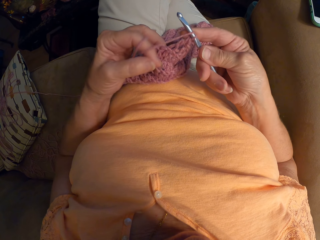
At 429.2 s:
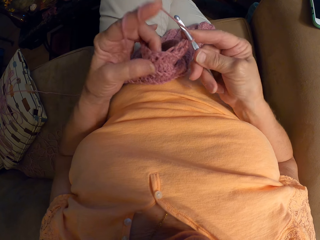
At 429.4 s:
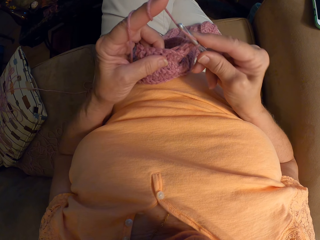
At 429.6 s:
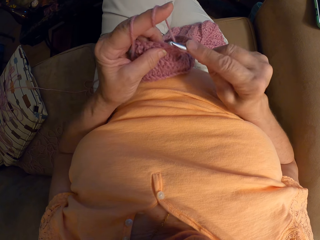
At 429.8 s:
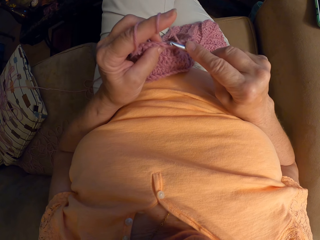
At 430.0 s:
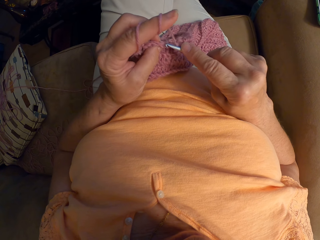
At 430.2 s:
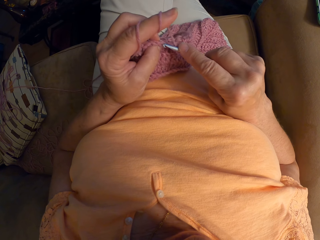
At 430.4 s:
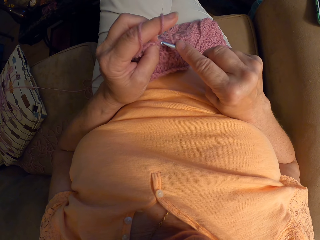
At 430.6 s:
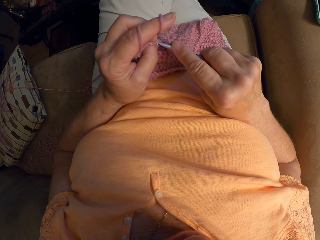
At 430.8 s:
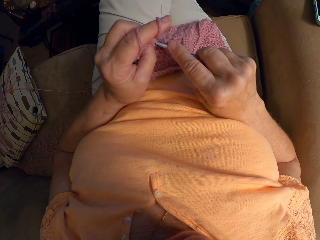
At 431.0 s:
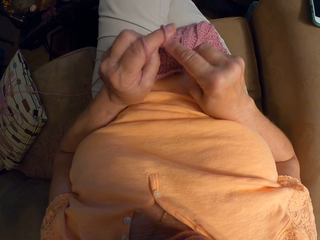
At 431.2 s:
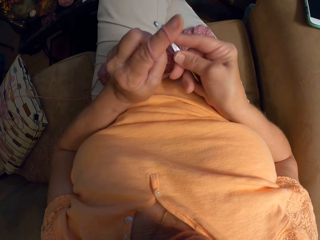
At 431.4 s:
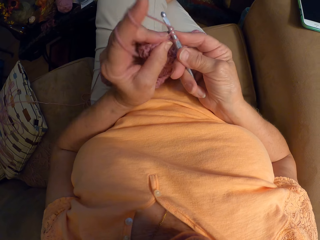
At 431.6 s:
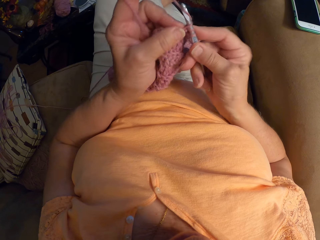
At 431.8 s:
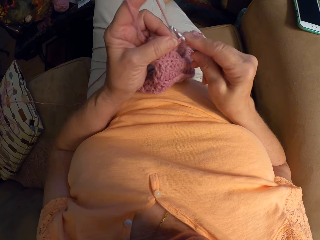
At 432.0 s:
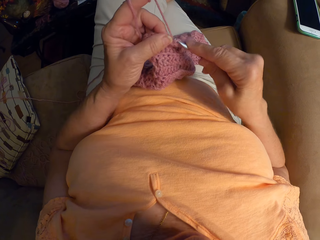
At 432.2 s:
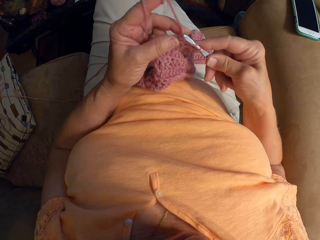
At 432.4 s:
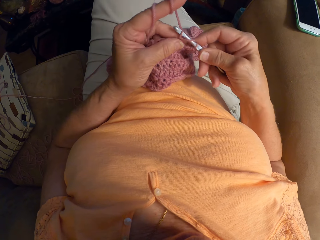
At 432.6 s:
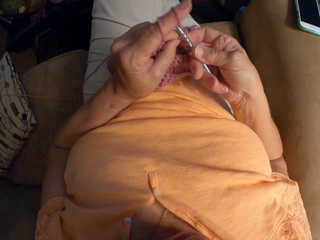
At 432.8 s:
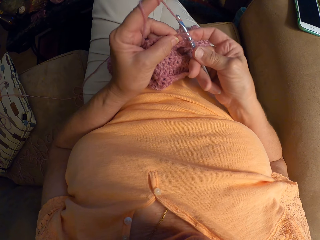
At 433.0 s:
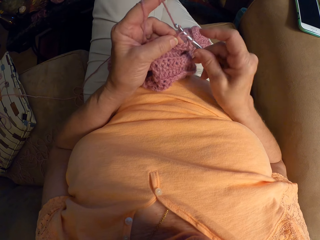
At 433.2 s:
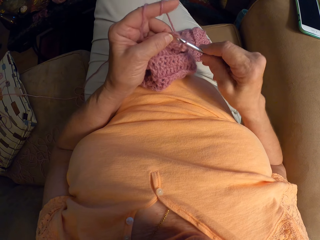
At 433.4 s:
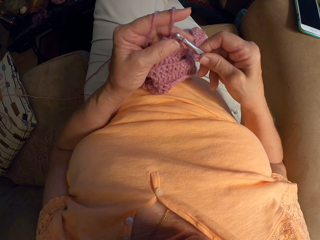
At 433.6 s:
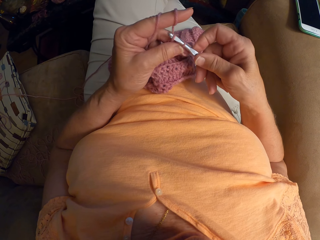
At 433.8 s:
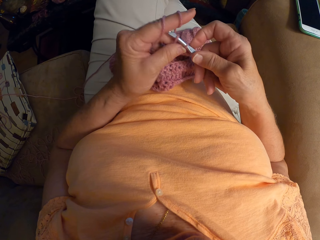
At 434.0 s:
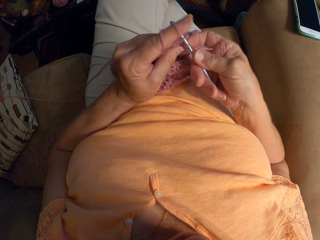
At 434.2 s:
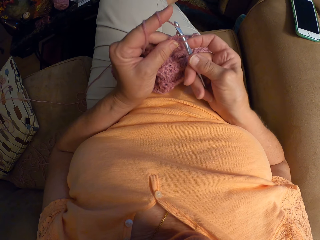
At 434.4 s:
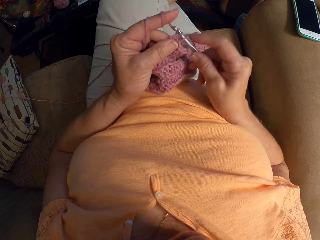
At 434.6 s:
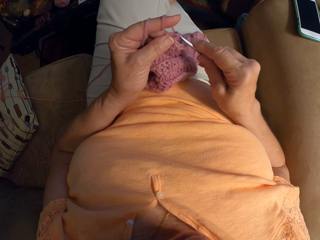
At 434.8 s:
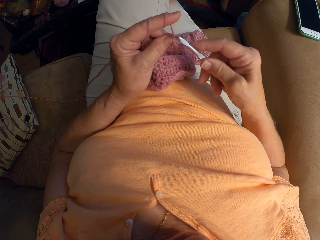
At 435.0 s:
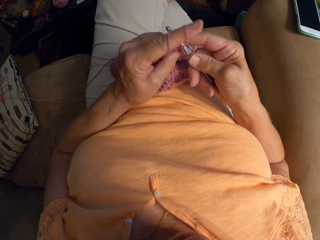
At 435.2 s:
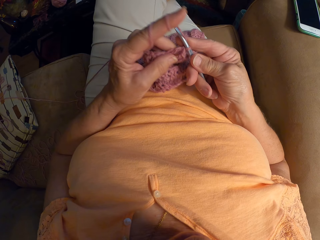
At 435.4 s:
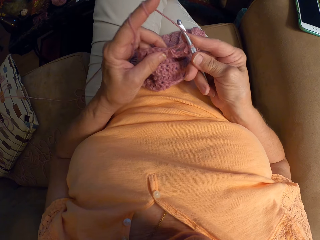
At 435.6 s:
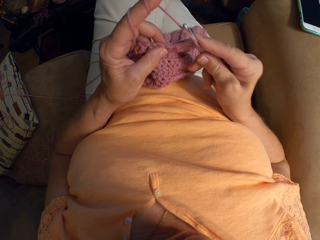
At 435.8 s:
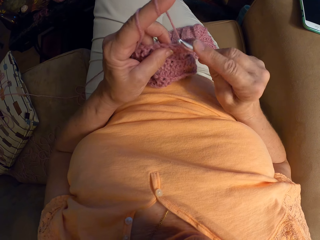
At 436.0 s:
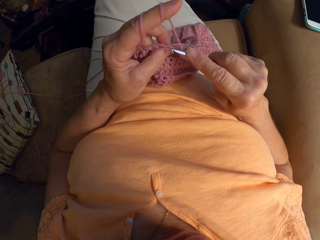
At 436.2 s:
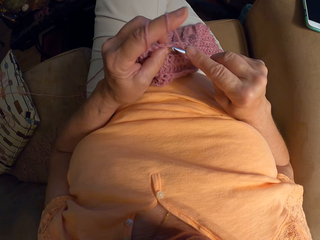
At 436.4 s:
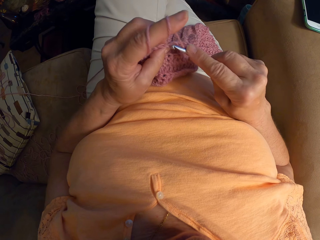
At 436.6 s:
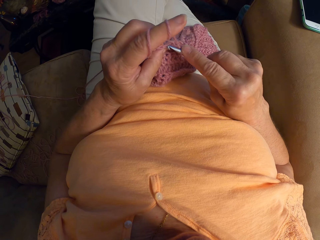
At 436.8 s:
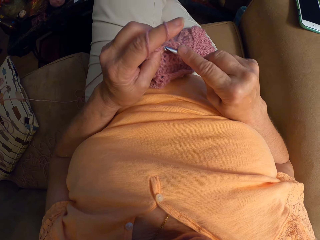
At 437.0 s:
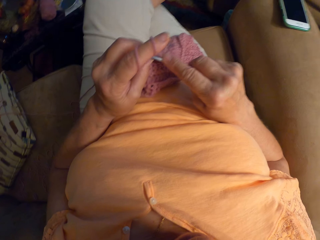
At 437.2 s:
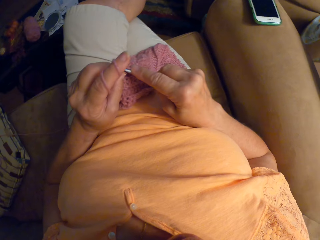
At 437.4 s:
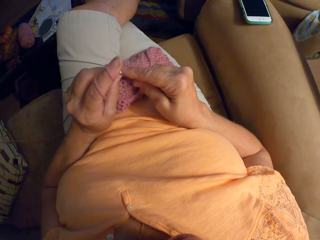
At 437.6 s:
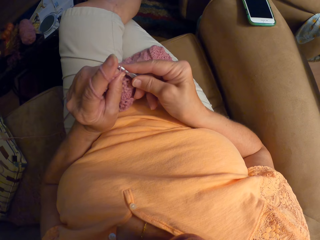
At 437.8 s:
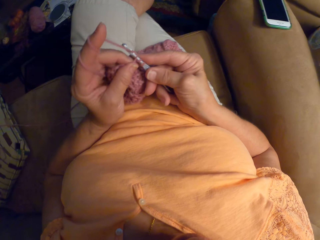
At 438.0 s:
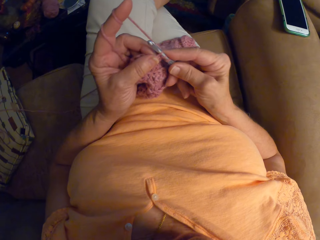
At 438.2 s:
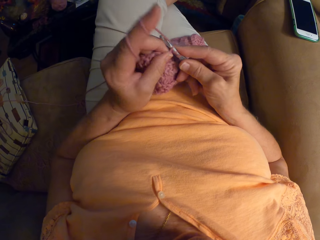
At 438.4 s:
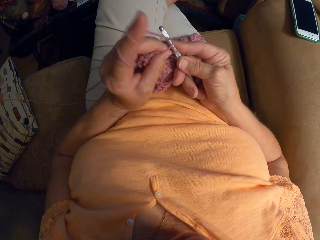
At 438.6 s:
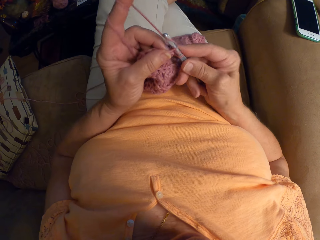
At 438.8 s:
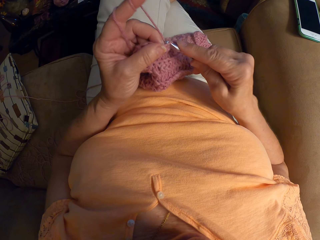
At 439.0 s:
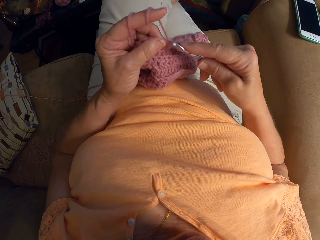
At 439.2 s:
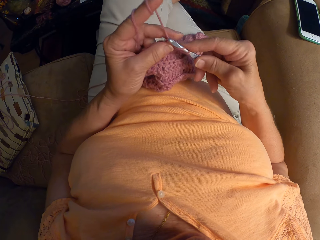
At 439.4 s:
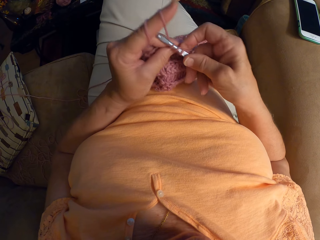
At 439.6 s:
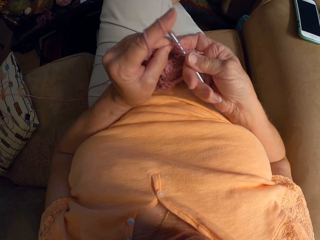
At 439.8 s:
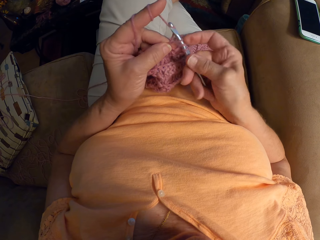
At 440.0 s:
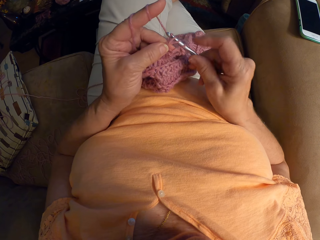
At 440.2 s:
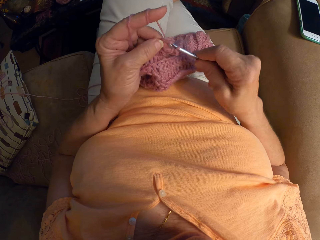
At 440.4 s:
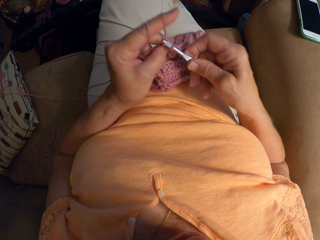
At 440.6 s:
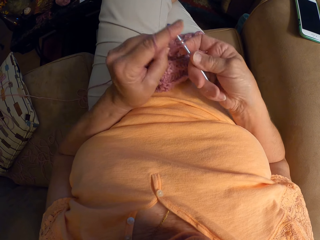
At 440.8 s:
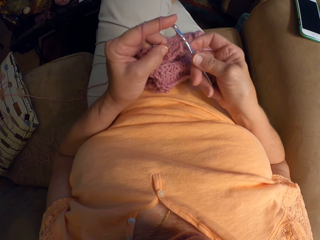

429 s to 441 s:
The camera wearer straightens the thread. He knits the sweater fabric and lifts his hands slightly.

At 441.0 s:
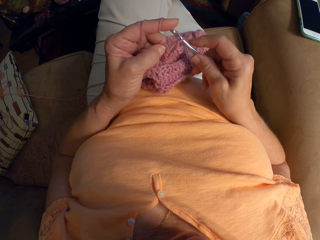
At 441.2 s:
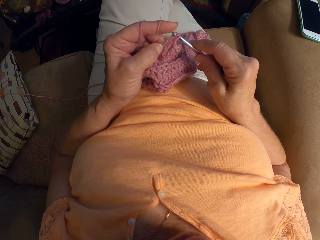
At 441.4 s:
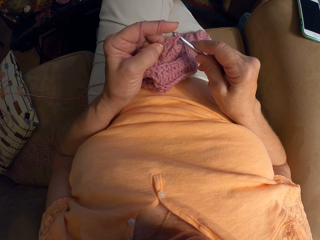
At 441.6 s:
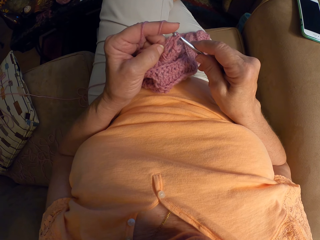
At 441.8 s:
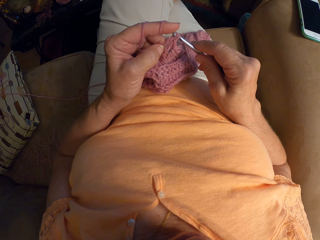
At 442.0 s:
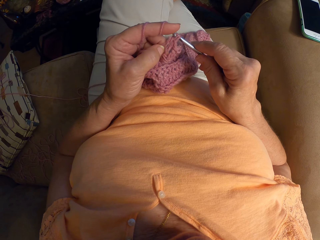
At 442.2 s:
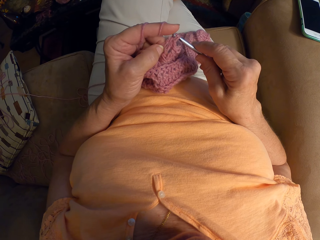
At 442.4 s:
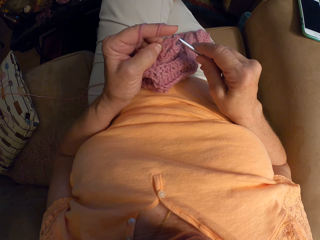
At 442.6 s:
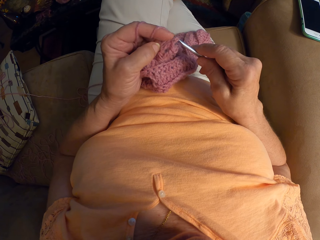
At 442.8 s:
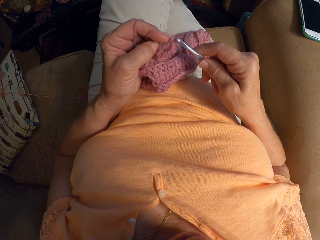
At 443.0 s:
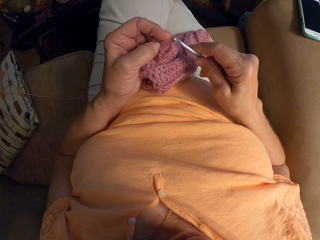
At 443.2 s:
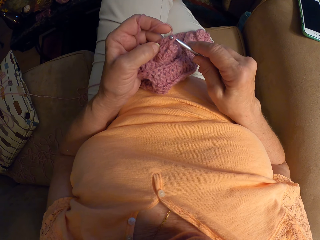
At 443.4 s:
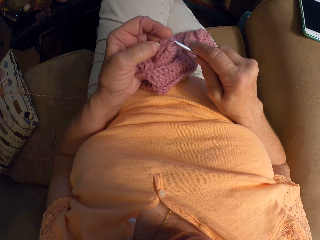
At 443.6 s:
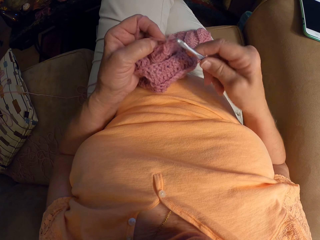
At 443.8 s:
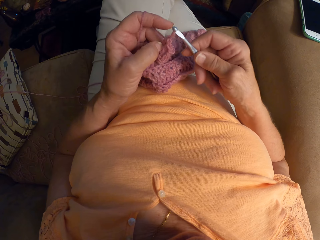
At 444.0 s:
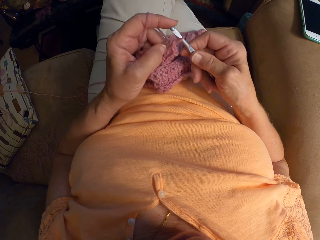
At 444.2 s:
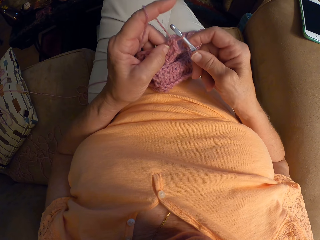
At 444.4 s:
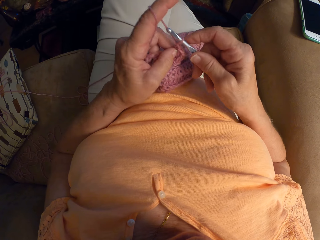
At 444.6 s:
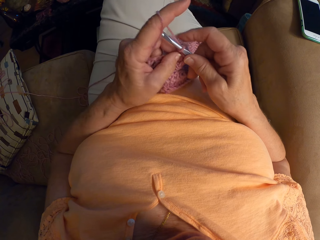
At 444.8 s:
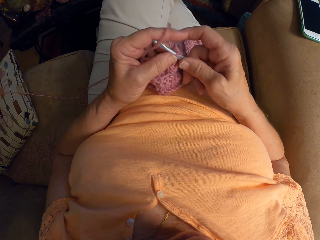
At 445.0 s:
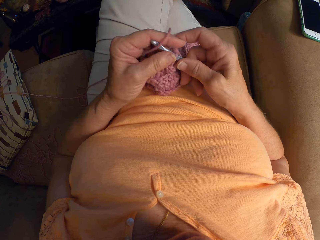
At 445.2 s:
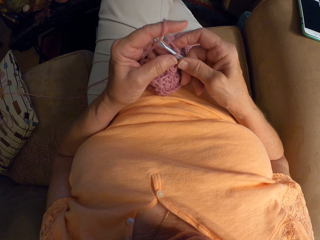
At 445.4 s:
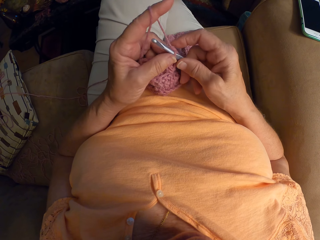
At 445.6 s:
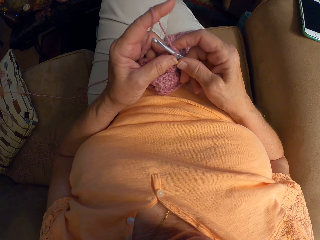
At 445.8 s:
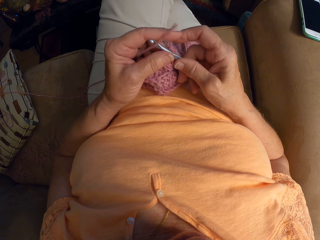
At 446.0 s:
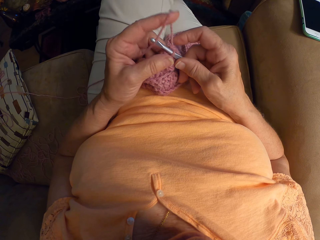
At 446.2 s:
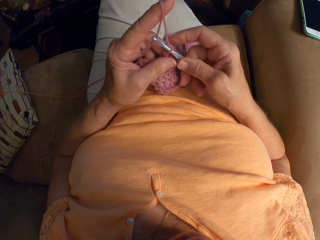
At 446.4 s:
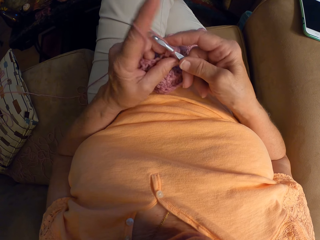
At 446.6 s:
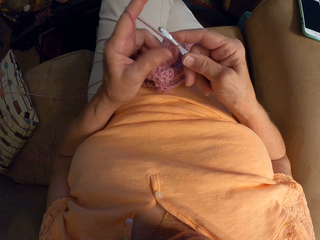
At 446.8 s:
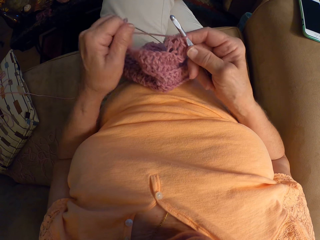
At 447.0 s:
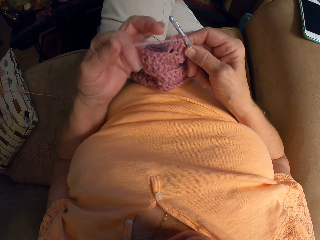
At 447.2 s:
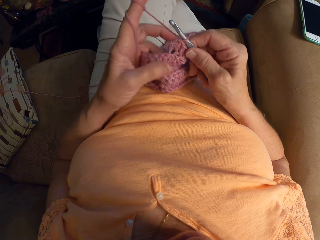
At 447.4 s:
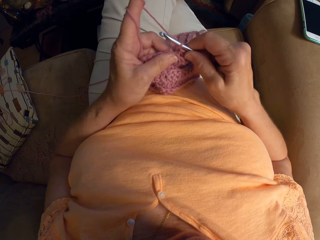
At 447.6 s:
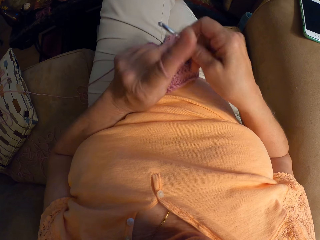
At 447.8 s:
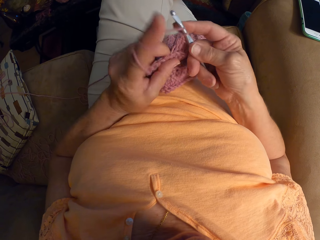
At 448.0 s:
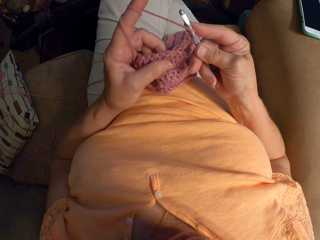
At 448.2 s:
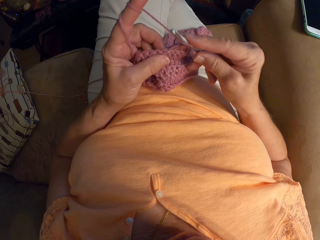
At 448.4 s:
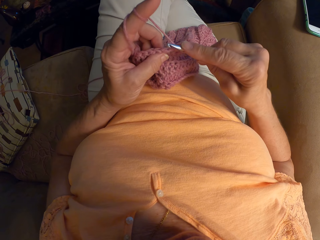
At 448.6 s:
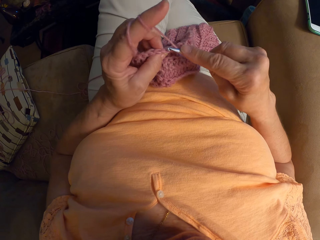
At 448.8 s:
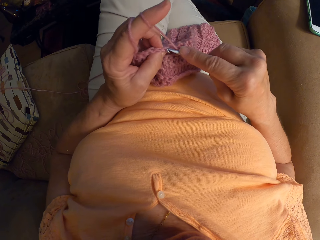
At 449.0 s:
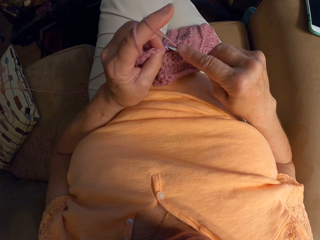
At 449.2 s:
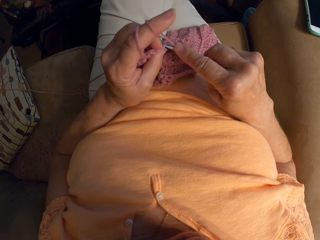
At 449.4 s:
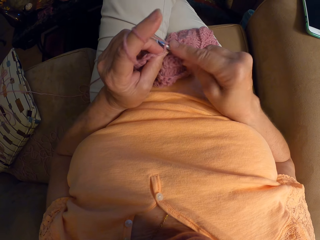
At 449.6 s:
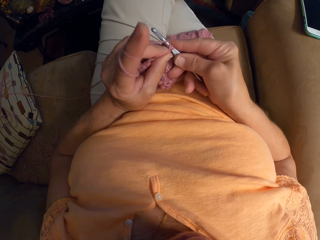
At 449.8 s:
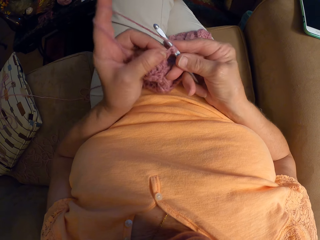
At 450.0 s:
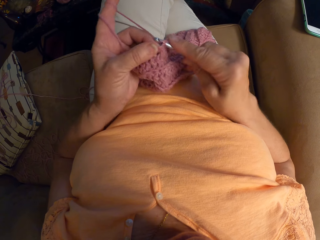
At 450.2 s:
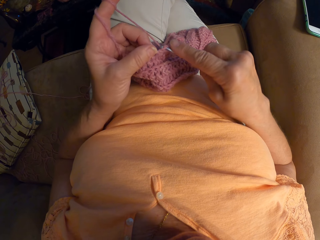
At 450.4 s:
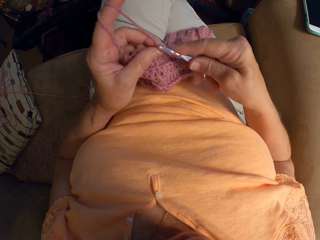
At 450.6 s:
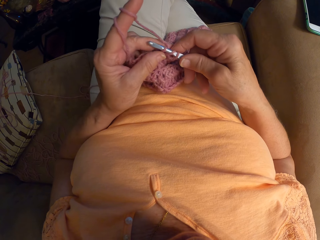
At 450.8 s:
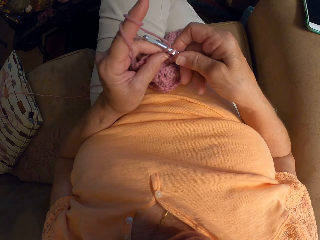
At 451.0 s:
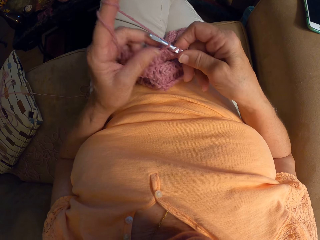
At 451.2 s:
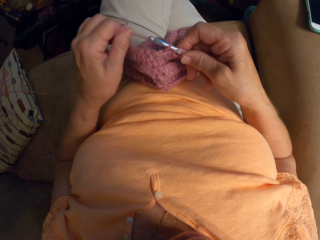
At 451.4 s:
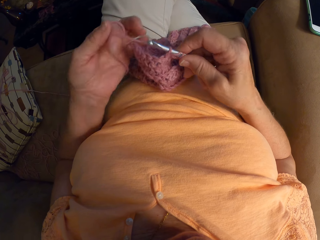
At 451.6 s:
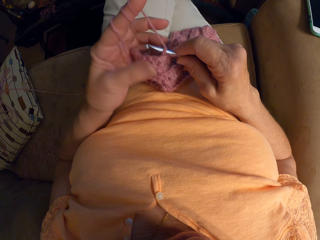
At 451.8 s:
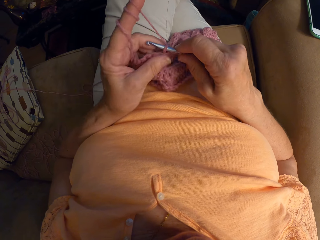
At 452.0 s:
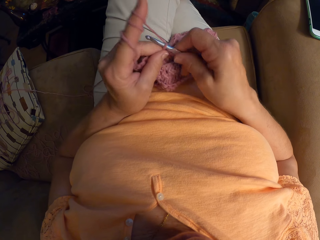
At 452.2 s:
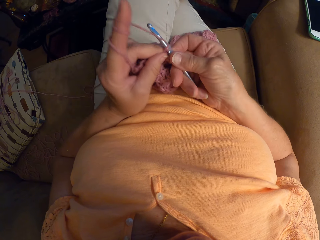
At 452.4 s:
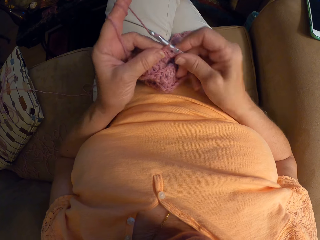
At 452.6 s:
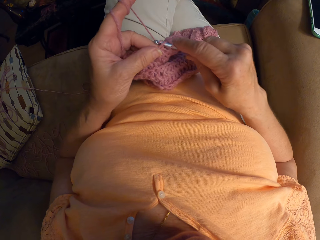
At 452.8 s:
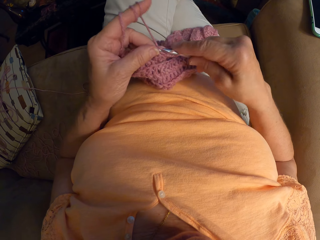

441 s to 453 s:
The camera wearer adjusts the yarn with their left index finger. They wind the thread on their finger and crochet with the yarn. They knit the sweater fabric and wind the thread on their finger.
